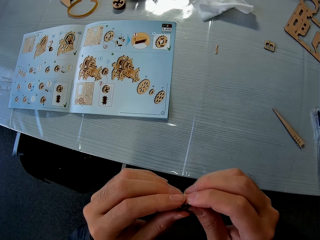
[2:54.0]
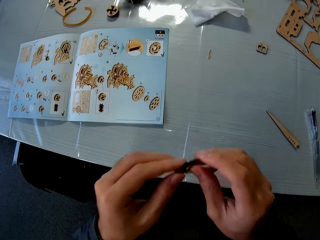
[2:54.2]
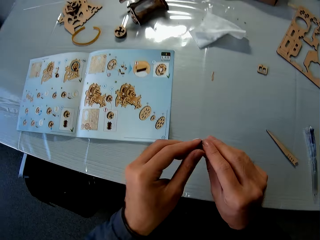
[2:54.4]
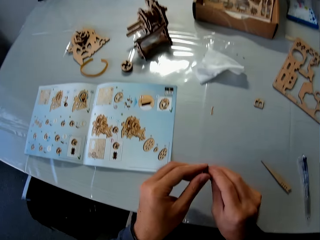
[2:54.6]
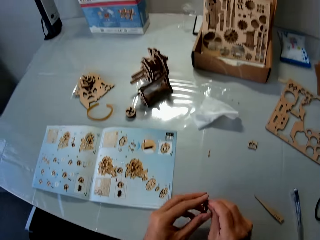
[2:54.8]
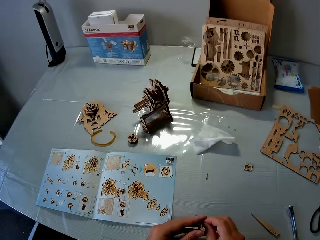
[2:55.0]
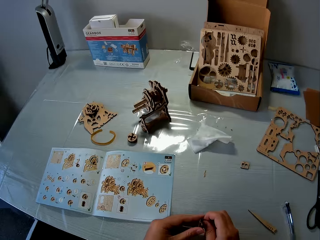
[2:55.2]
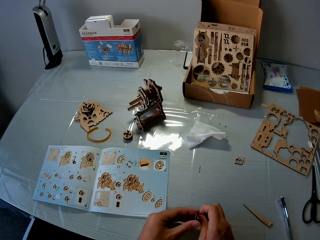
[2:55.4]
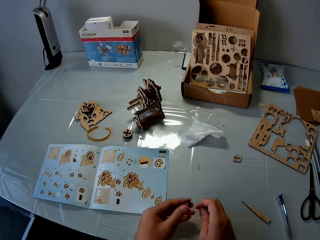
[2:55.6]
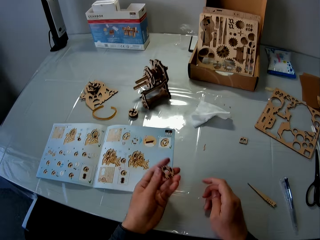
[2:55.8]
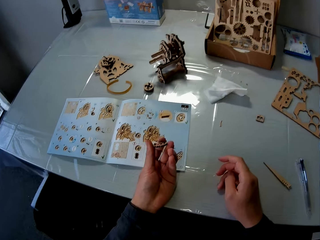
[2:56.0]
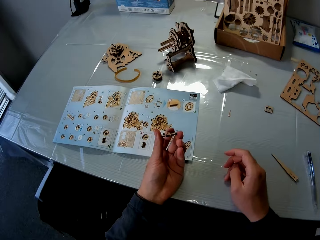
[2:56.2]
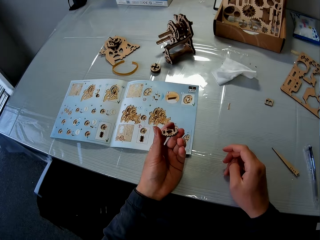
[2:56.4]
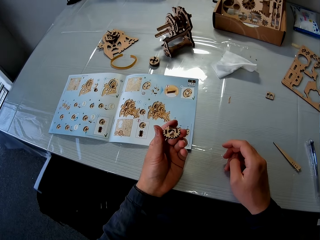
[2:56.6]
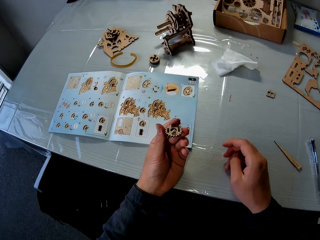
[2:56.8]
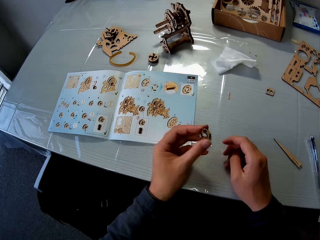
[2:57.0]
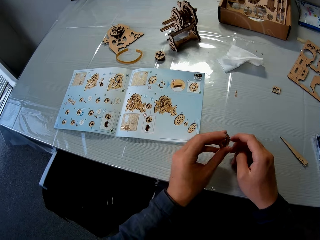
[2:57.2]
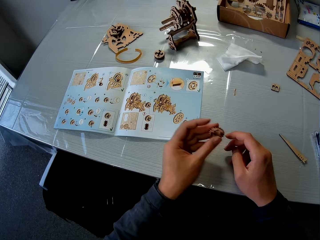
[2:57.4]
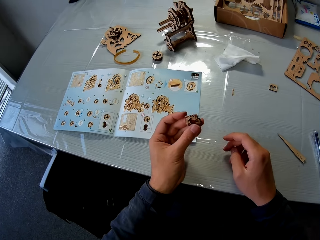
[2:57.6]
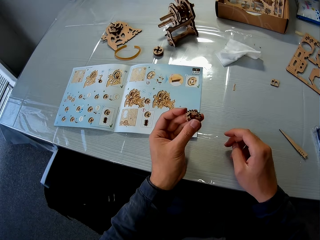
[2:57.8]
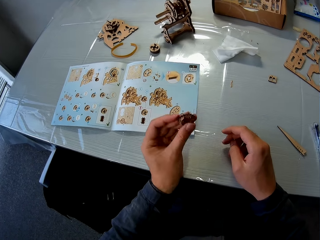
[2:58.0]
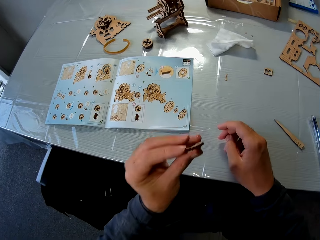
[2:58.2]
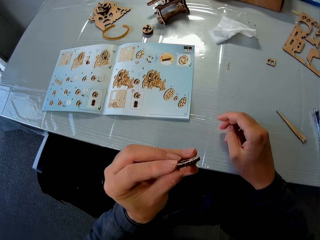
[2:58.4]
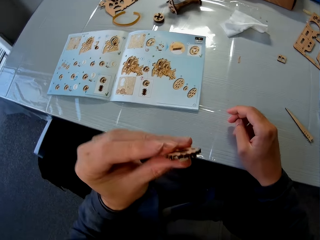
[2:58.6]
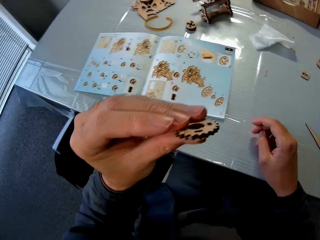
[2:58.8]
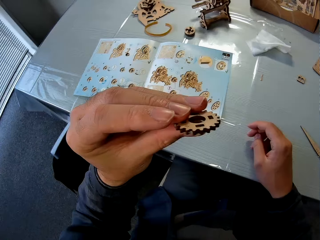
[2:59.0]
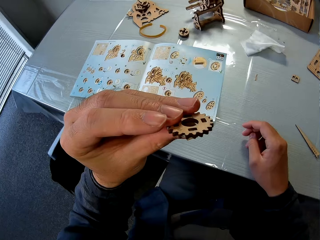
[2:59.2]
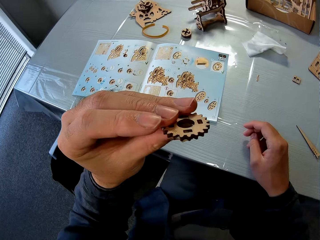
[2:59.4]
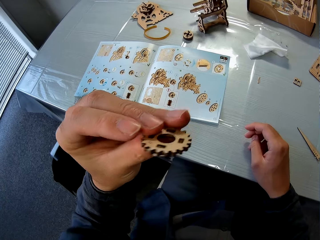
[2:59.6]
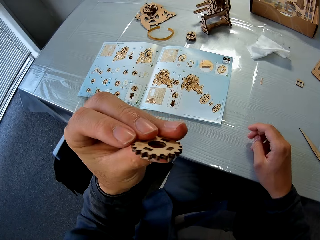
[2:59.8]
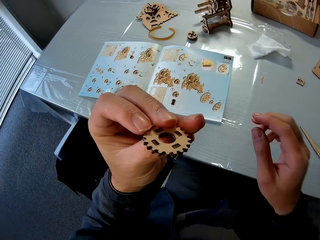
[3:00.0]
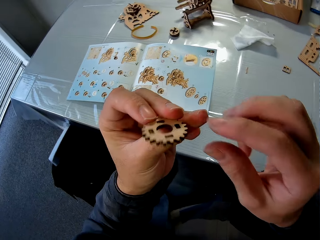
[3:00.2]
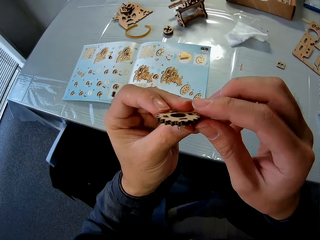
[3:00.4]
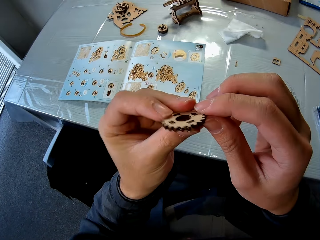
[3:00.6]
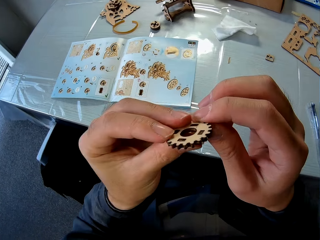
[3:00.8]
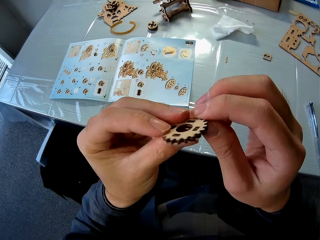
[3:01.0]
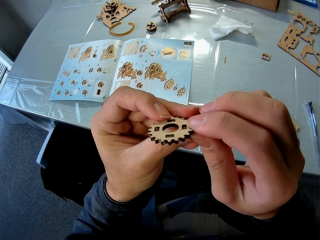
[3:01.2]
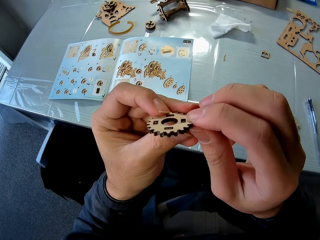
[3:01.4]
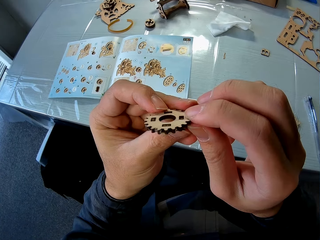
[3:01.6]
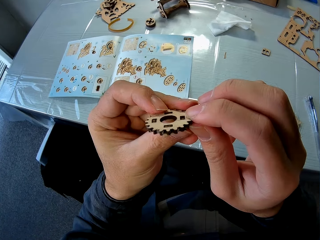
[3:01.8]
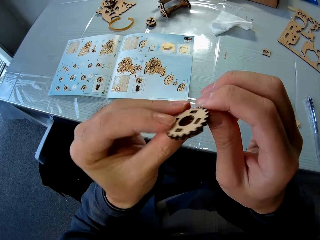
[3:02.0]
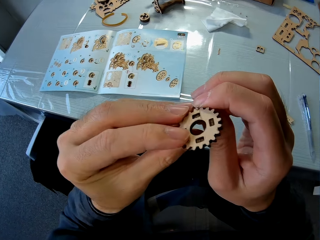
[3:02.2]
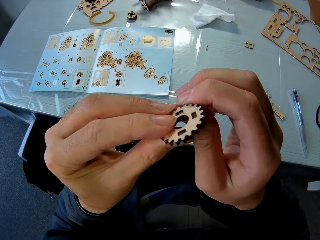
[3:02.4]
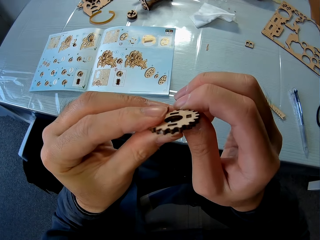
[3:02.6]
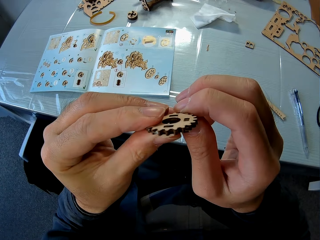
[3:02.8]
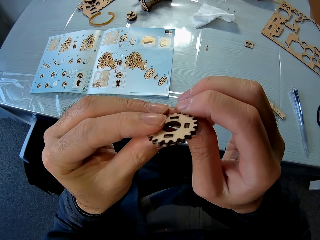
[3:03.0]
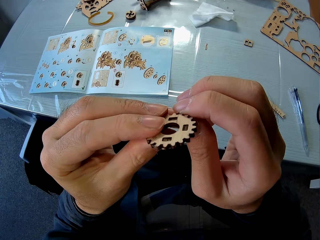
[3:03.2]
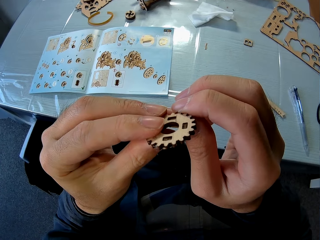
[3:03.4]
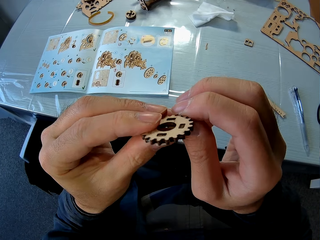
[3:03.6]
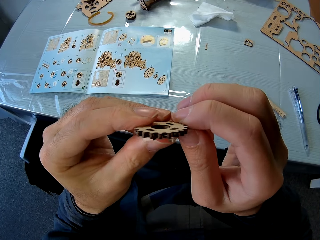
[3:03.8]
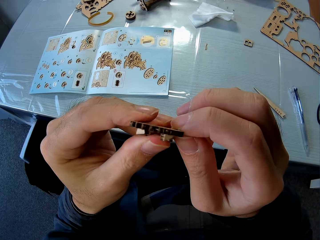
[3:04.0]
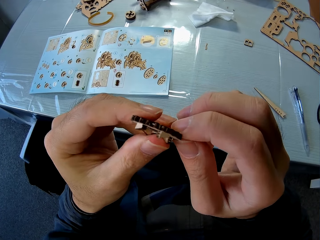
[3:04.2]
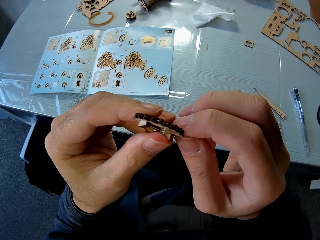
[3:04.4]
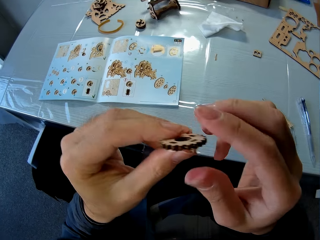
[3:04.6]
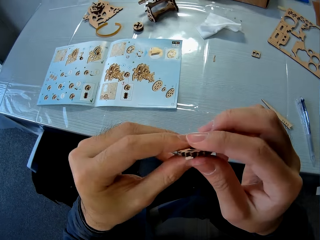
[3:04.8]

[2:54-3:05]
The camera wearer holds the piece of mechanical model in his left hand. He stares at the woodcraft. He handles the piece of mechanical model with both hands.

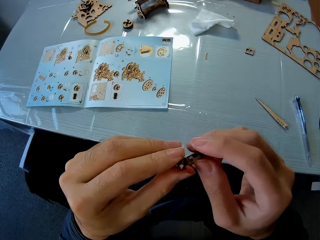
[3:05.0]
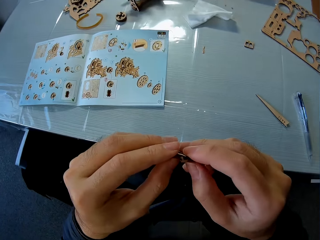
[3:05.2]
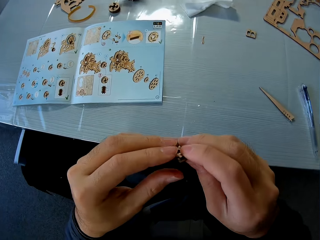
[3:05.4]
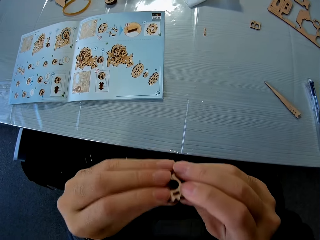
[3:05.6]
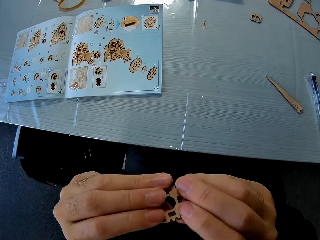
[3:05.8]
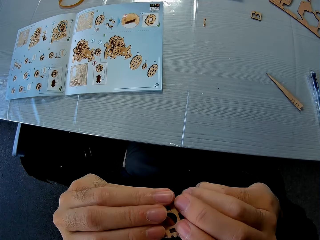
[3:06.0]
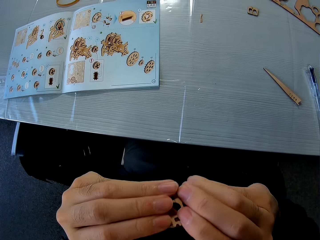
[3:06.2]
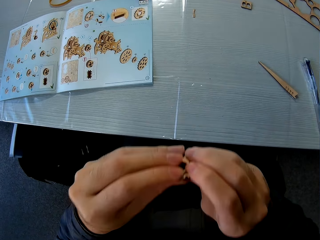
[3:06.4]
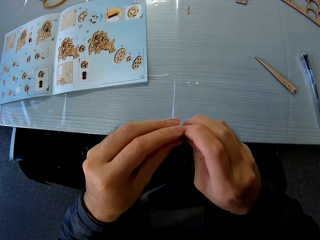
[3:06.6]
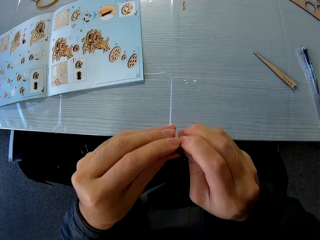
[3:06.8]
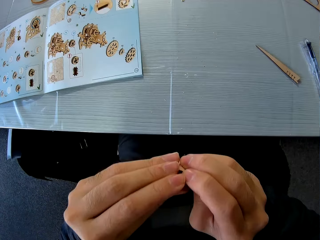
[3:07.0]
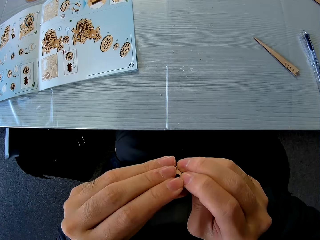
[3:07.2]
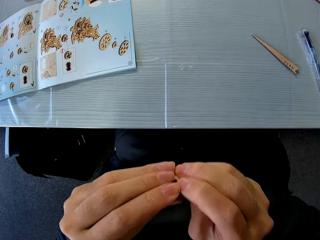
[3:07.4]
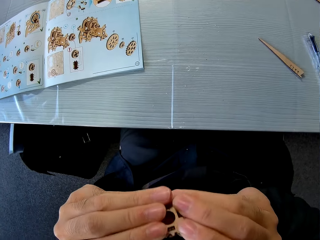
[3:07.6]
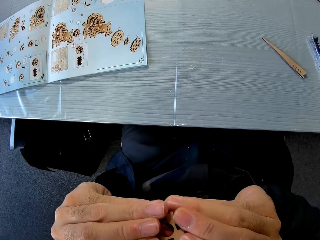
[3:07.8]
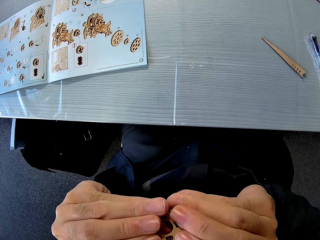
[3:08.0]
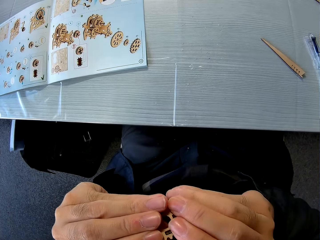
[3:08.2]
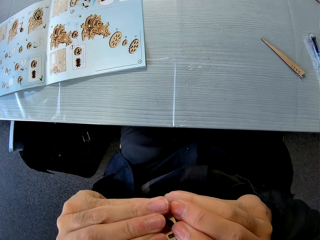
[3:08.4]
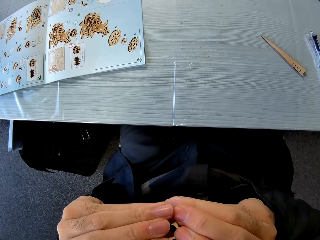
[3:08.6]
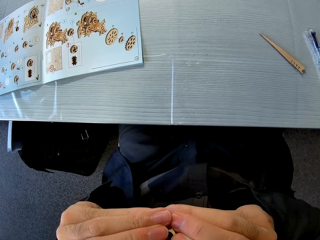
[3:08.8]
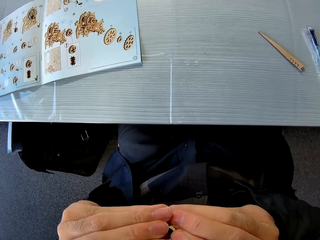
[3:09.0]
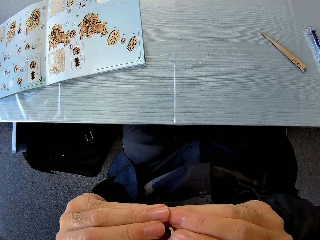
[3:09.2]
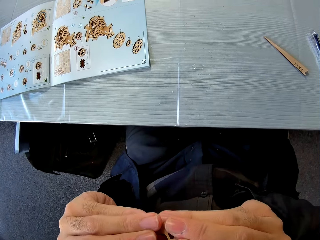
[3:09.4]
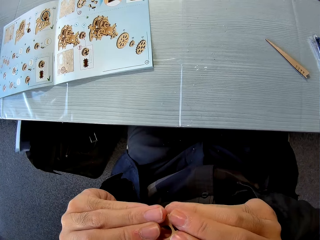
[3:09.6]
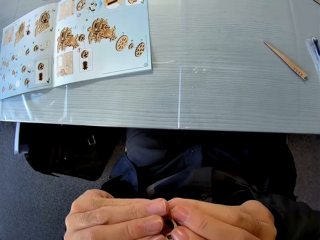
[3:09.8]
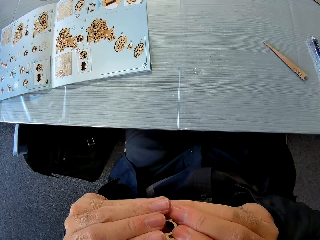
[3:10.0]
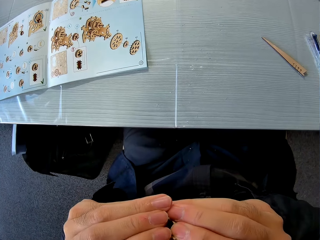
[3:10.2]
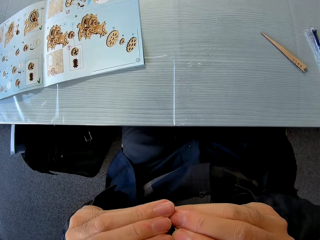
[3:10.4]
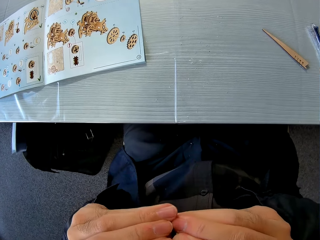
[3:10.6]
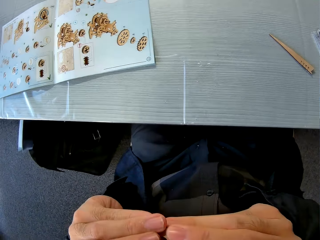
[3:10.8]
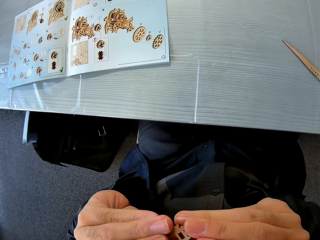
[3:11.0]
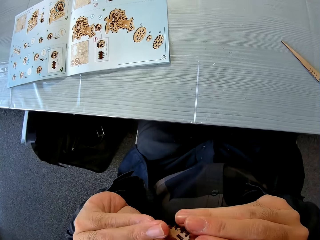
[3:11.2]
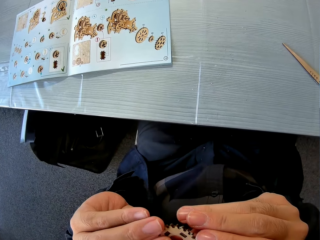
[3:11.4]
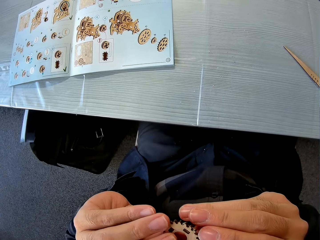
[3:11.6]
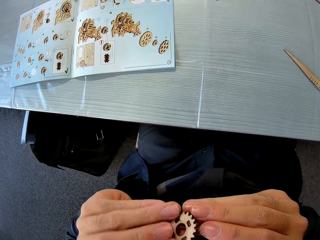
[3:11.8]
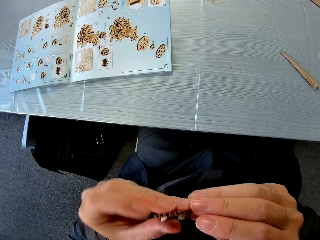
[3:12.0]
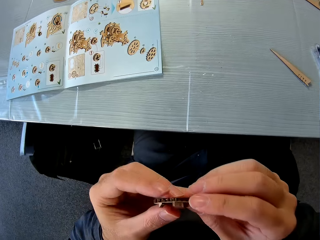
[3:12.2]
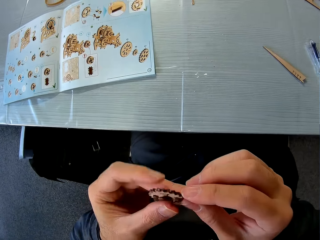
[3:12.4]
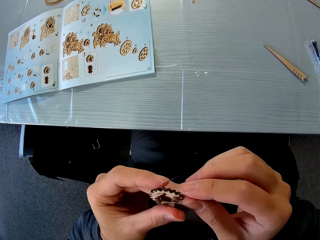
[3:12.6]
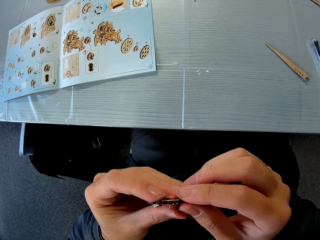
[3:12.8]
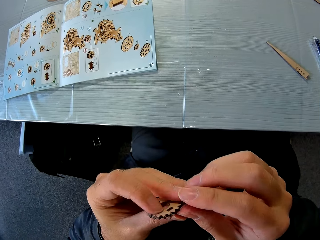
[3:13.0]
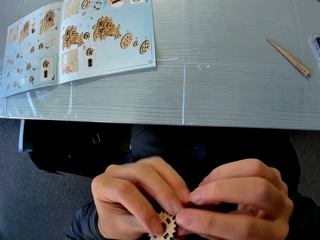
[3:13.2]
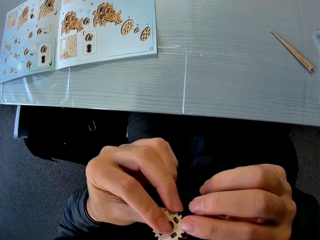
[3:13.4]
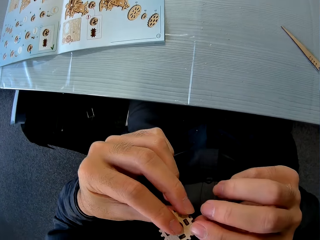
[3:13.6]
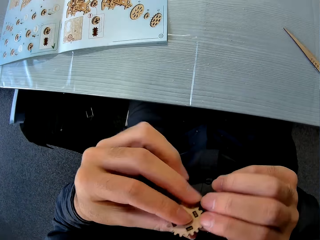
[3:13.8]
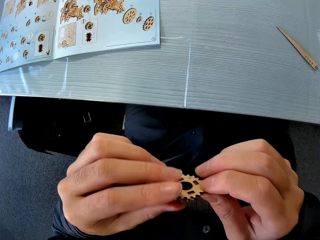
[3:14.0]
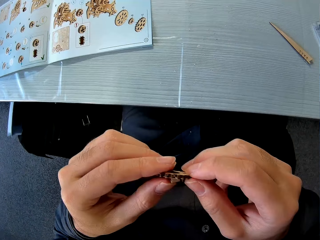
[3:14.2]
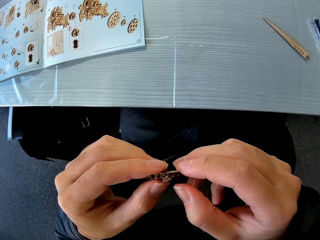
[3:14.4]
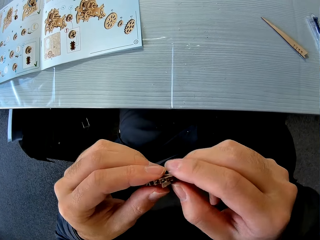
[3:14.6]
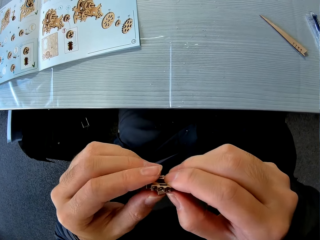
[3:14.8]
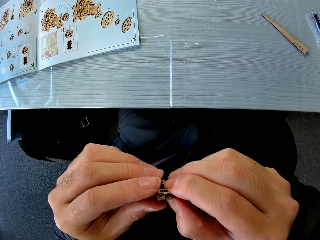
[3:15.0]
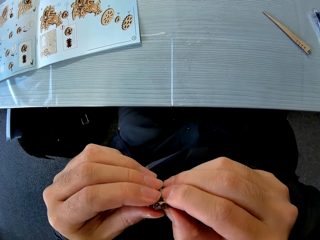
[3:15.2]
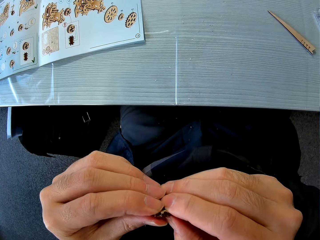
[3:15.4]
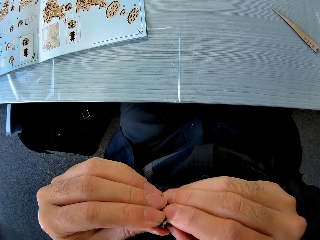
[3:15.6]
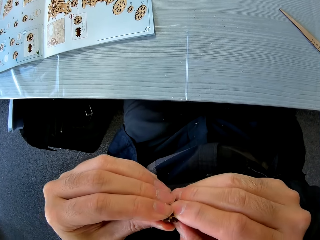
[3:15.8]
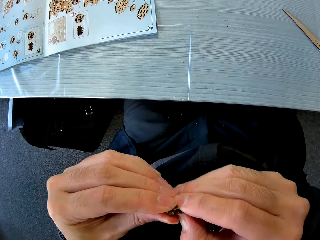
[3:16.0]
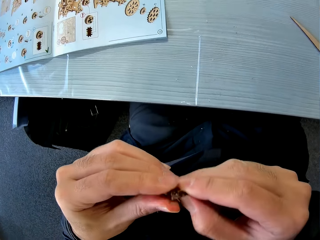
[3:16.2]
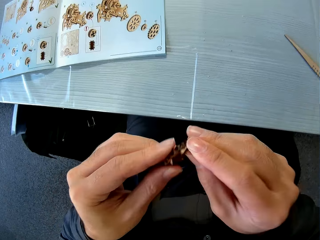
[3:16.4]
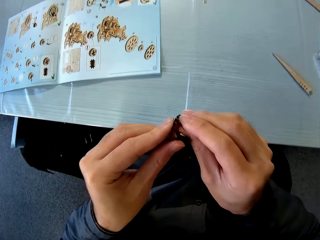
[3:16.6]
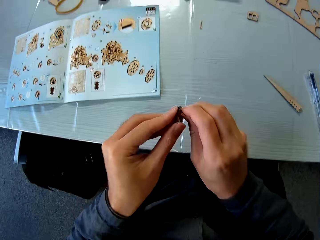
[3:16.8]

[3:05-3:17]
The camera wearer stares at the woodcraft.
